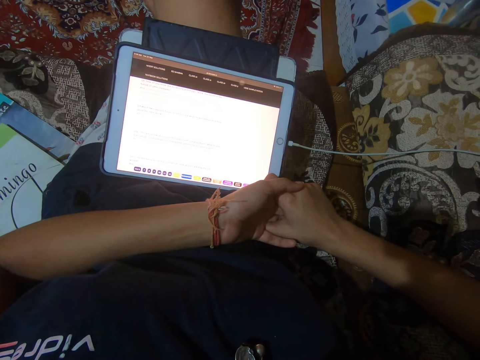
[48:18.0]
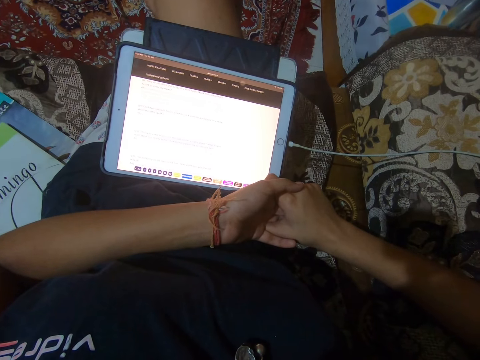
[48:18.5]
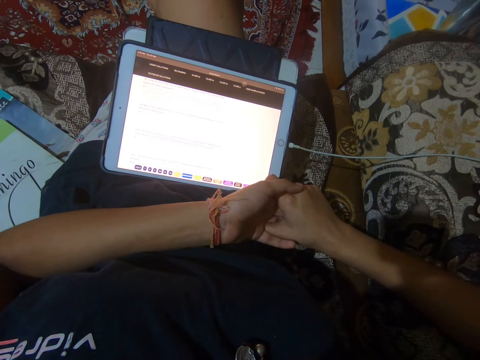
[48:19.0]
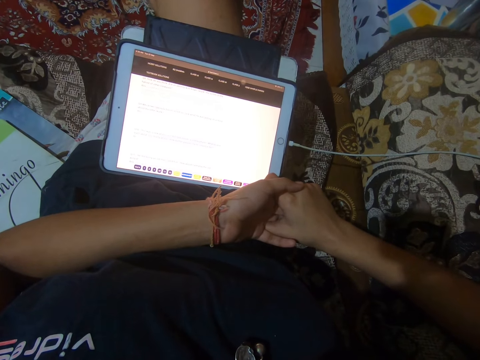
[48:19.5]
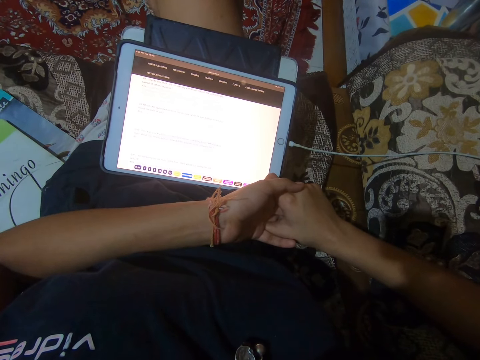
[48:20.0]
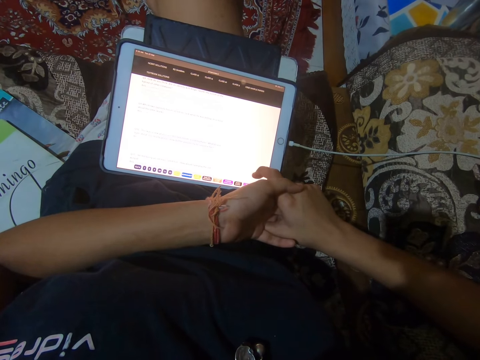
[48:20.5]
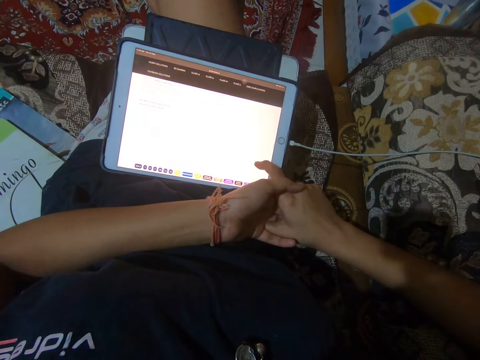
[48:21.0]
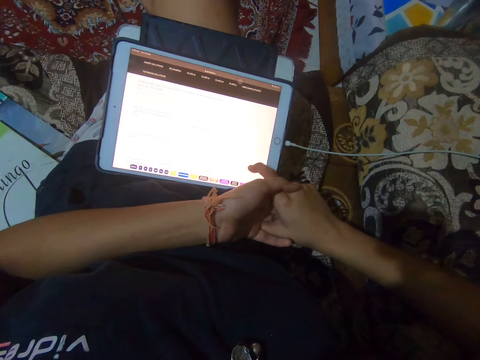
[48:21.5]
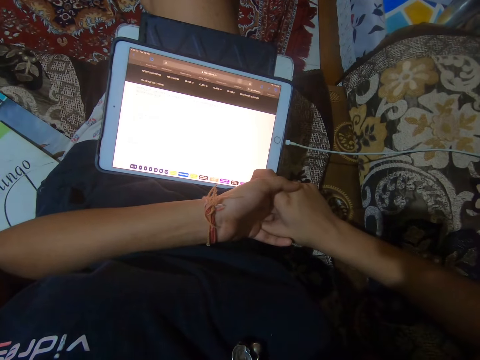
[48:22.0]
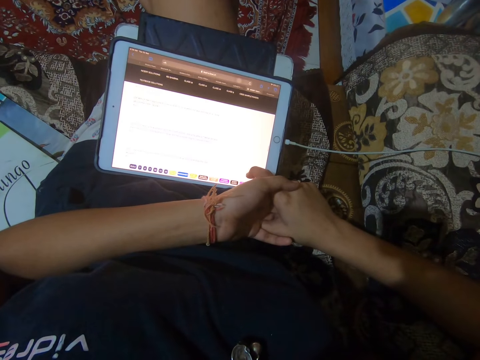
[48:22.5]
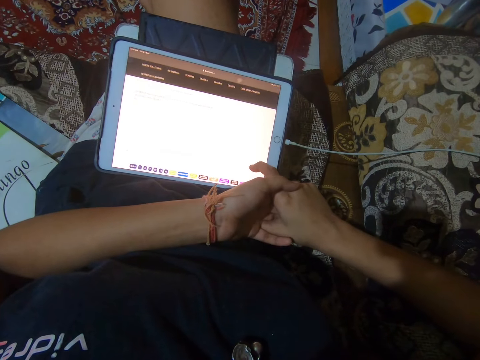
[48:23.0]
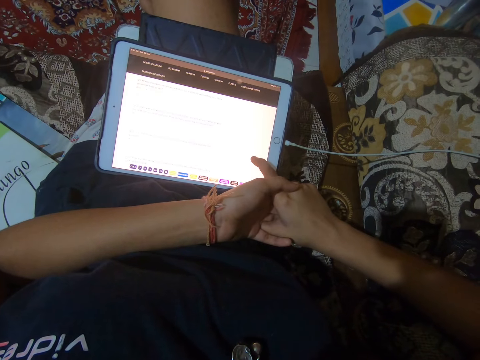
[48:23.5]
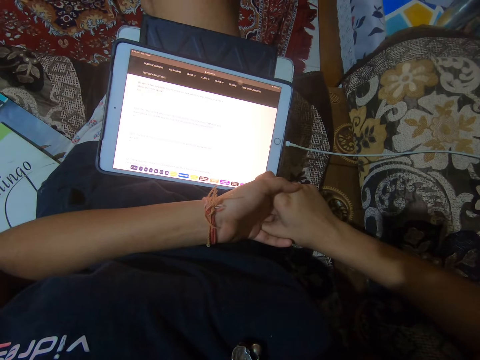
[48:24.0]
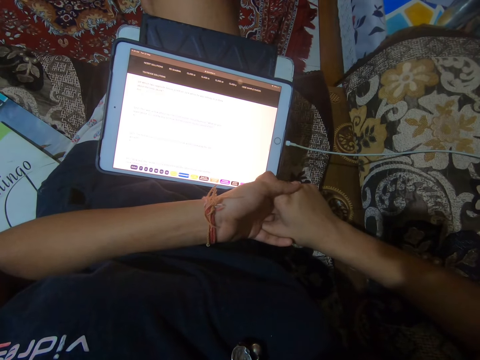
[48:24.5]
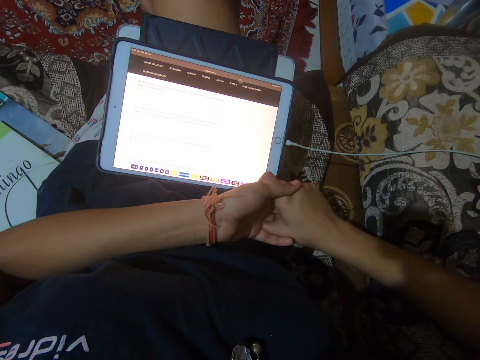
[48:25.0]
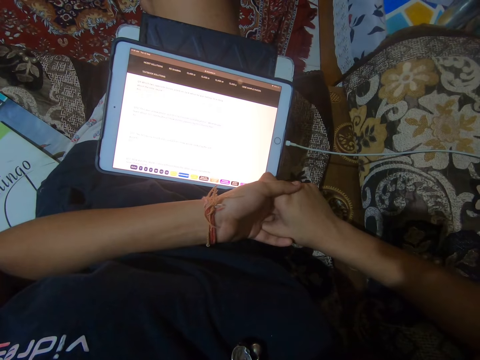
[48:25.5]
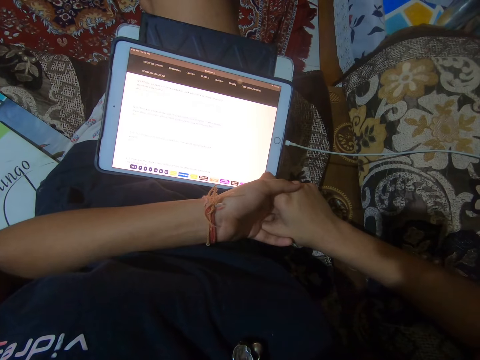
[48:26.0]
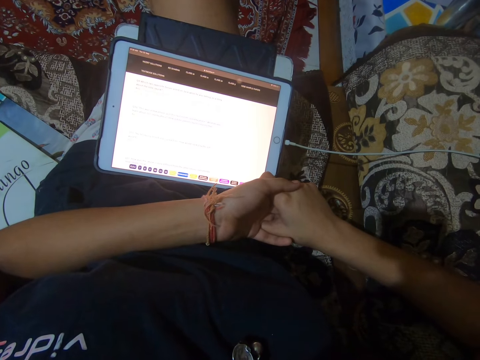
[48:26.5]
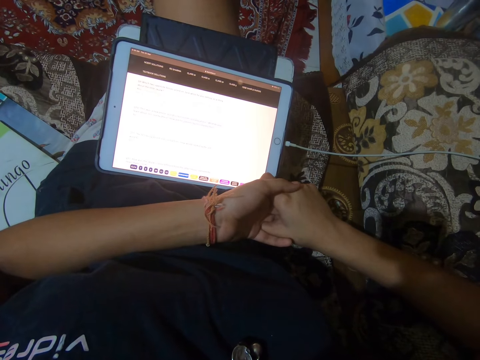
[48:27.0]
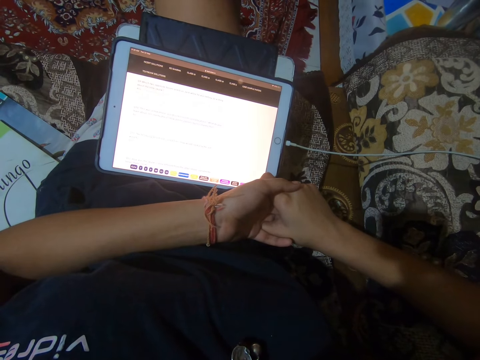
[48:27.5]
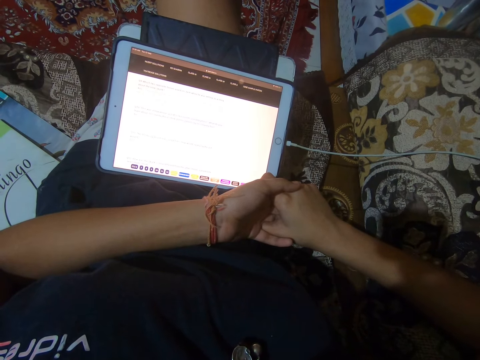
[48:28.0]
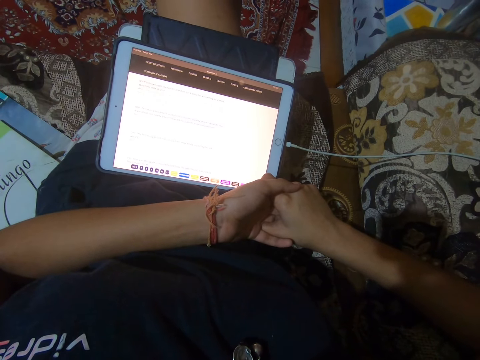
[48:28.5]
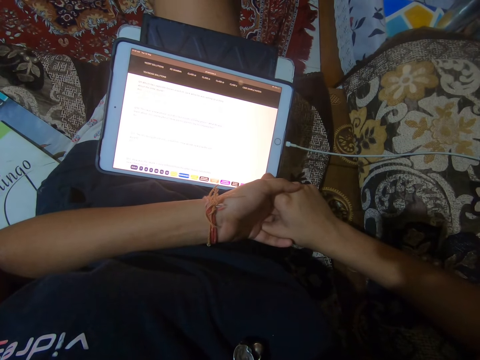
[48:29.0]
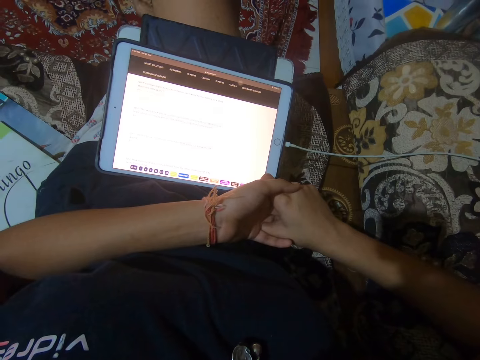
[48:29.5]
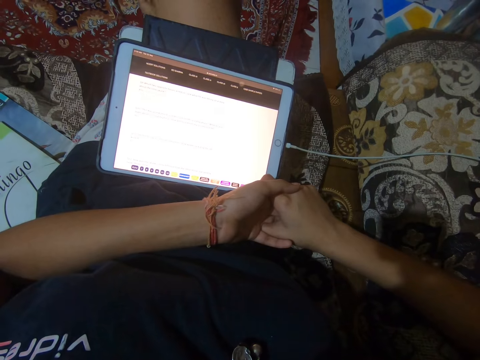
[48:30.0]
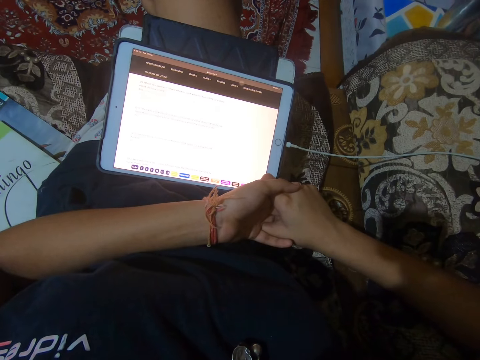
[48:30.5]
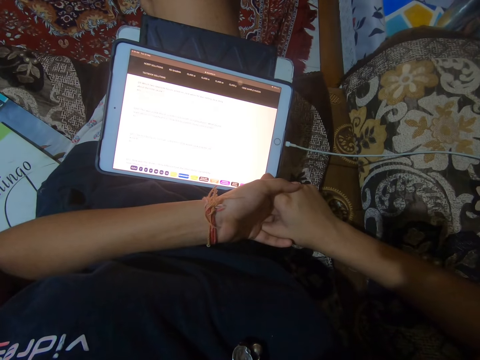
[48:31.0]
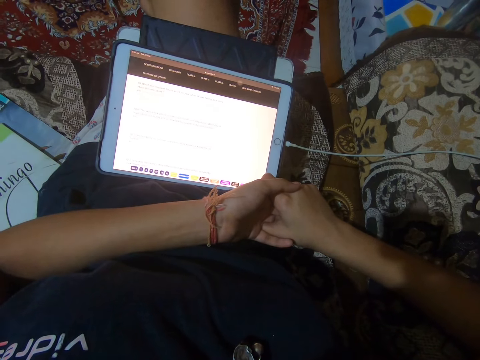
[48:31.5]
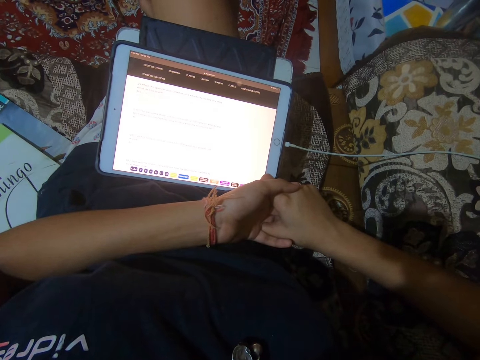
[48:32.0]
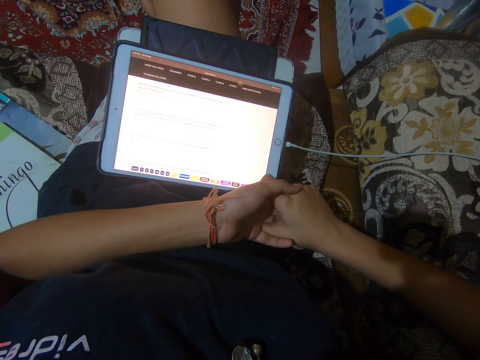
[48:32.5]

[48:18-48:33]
The camera wearer scrolls through the iPad with her right finger. She operates the tablet. She stares at the tablet.

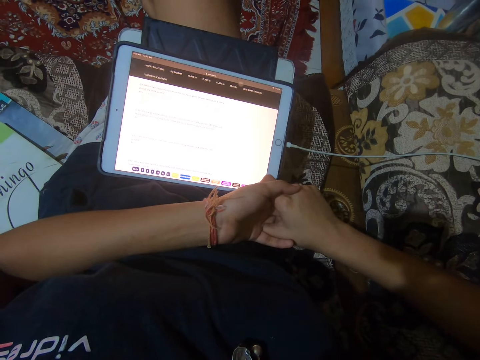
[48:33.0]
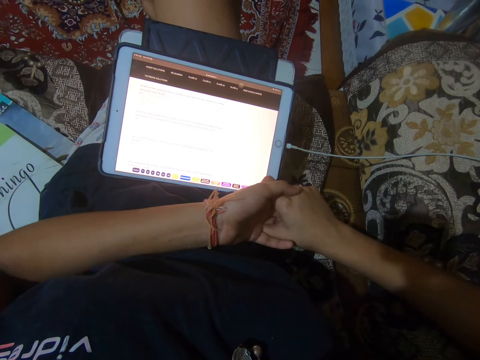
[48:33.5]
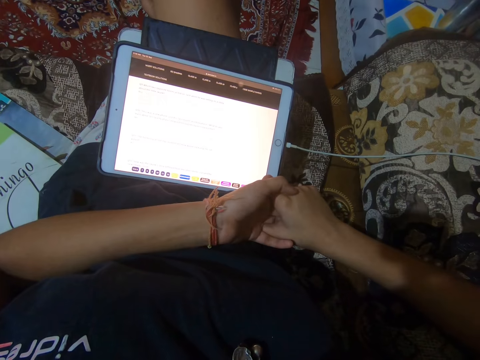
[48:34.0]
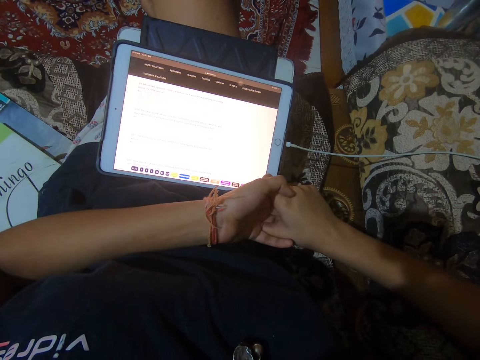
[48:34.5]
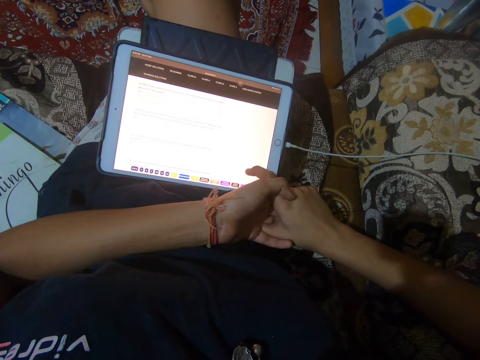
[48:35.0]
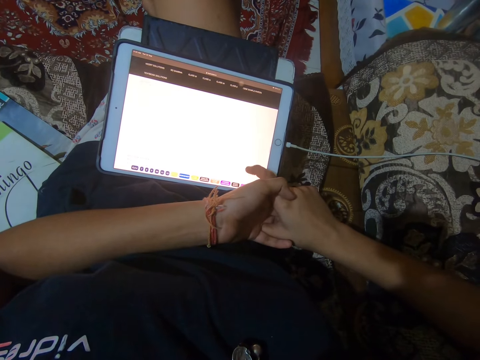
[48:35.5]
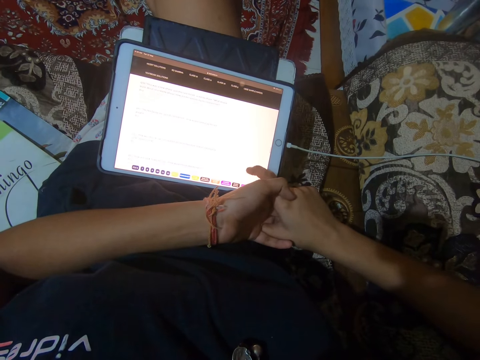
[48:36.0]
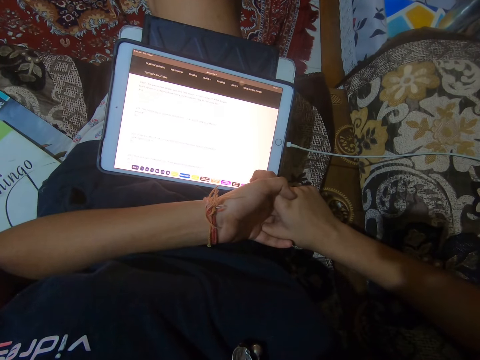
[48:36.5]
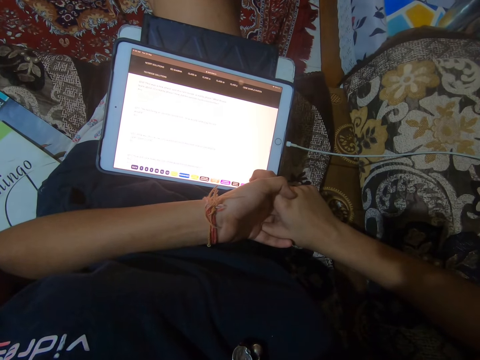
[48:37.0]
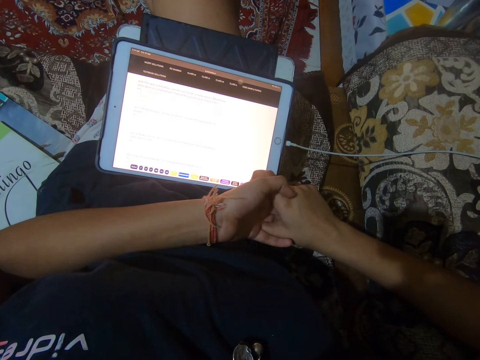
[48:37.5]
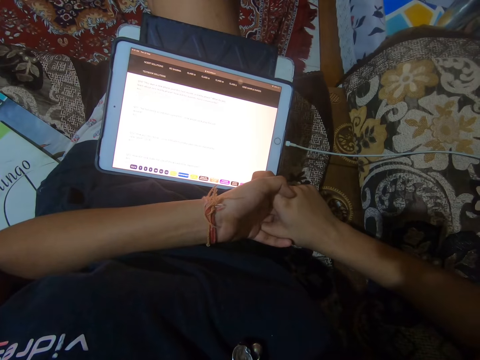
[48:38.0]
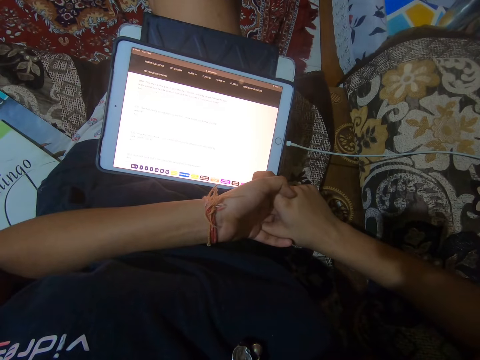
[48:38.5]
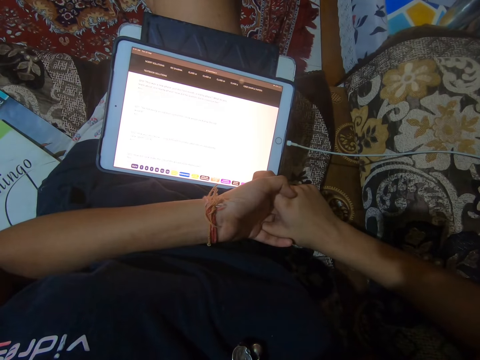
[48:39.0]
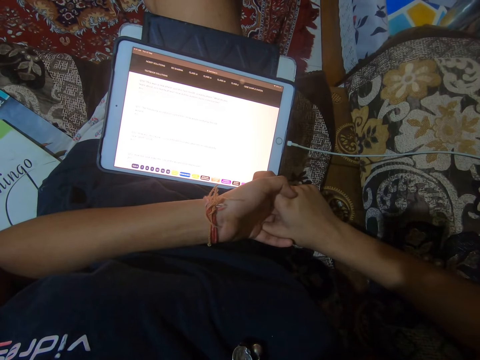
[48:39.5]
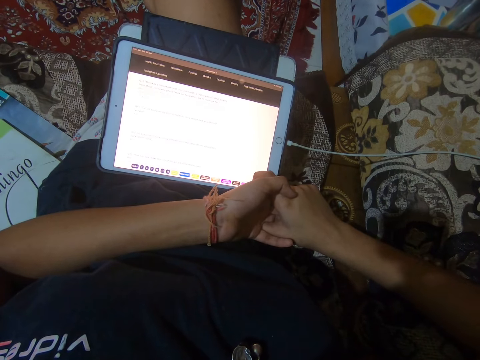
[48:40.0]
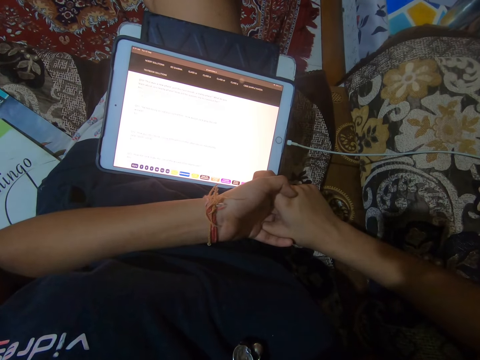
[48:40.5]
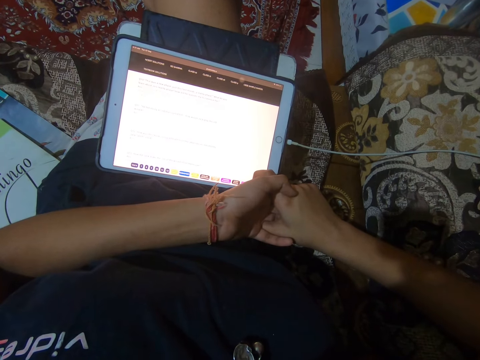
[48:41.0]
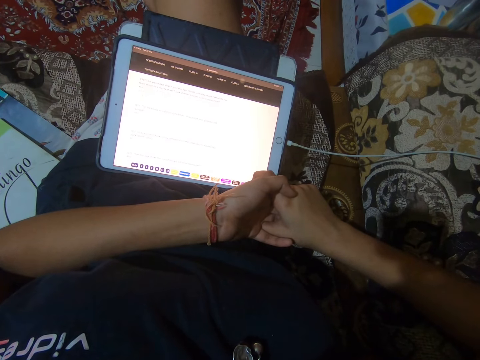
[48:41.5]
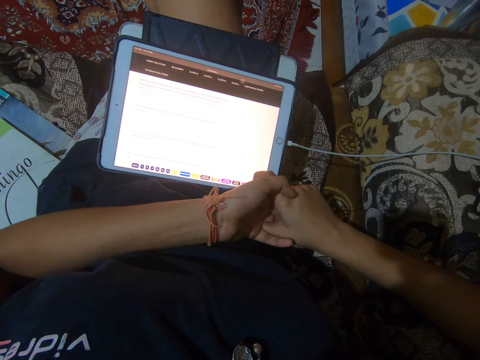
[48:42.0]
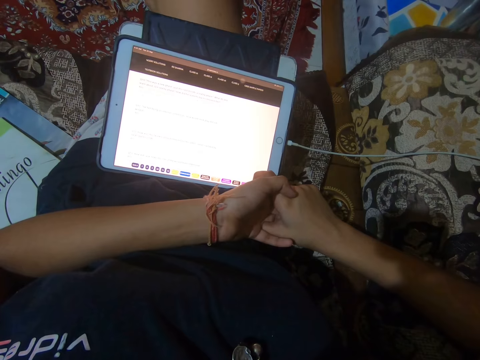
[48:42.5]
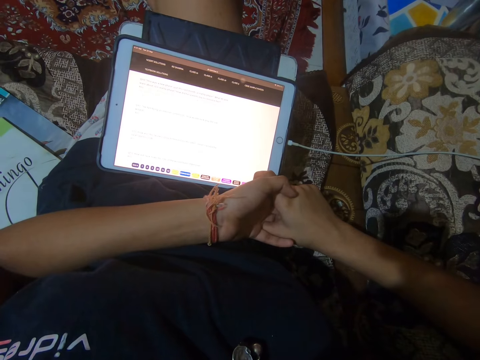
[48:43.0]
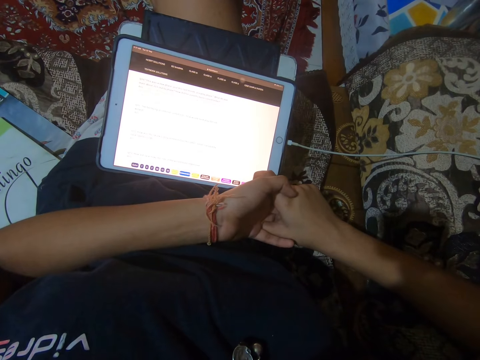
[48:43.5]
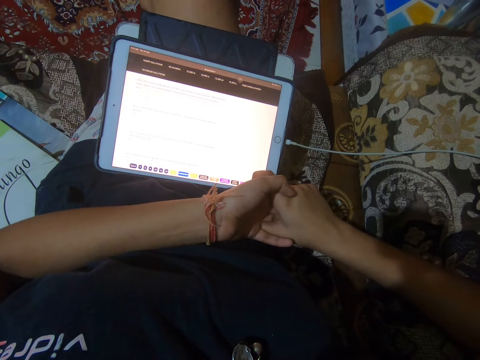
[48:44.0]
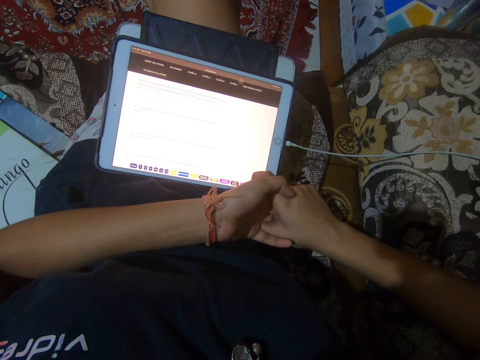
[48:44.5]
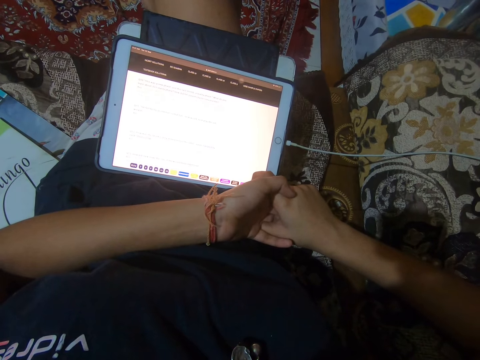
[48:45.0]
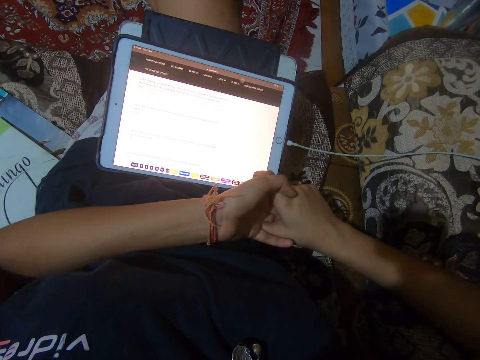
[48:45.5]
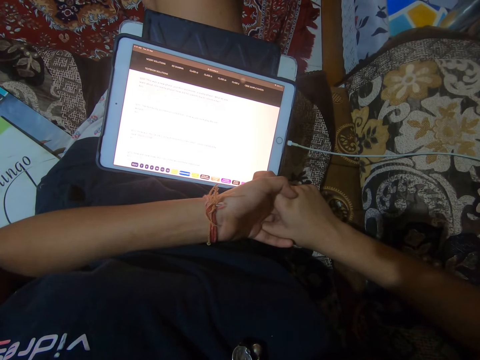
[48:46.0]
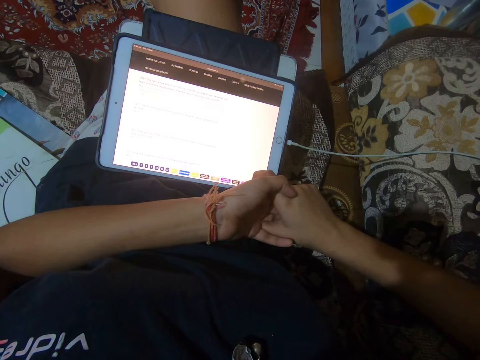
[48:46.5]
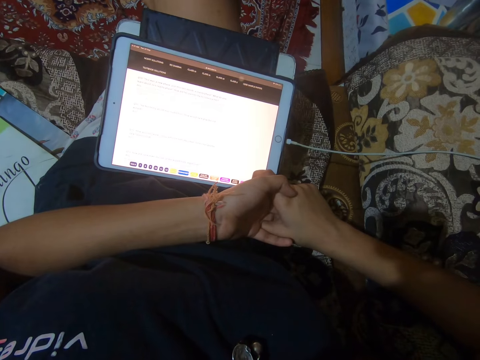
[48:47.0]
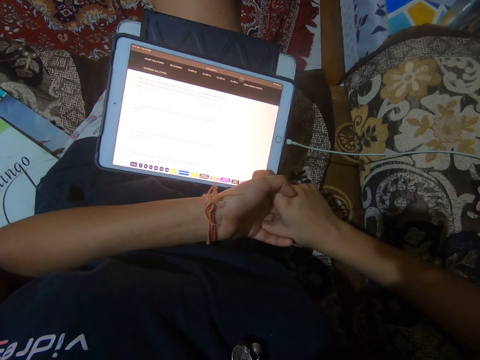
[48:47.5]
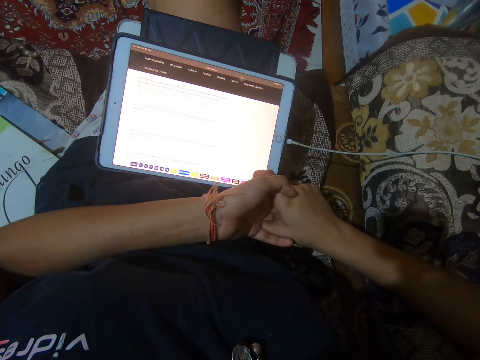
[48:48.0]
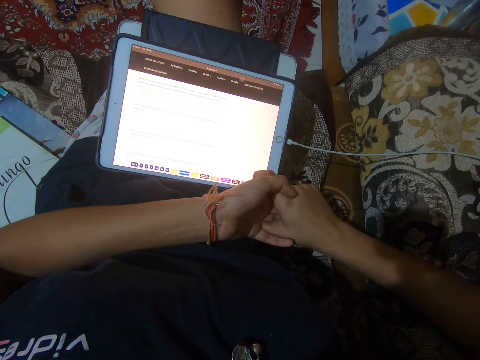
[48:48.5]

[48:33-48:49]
The camera wearer operates the tablet. They stare at the tablet.
